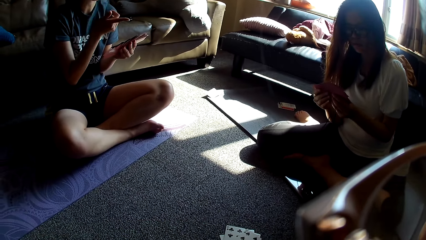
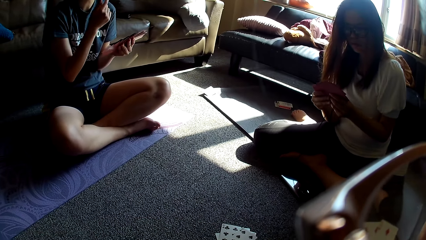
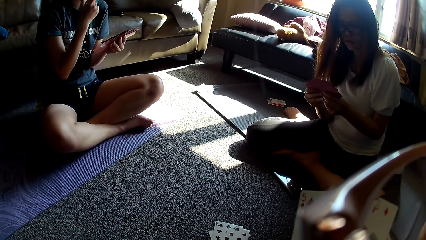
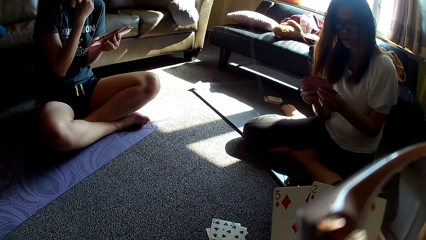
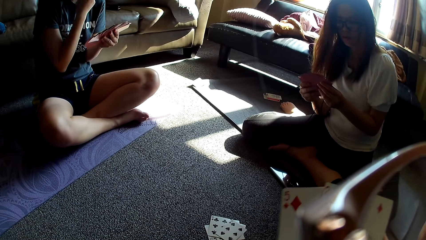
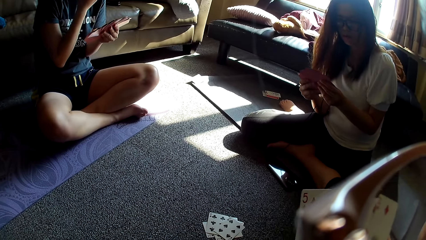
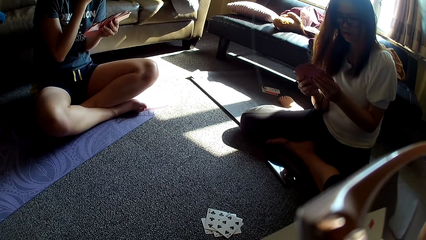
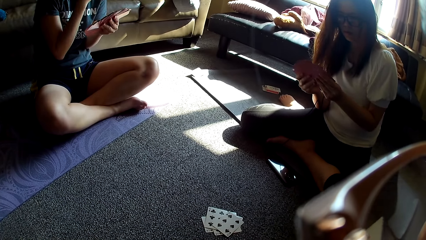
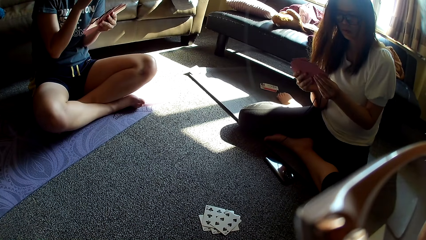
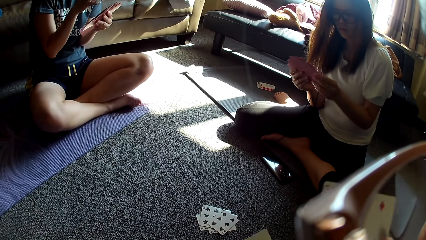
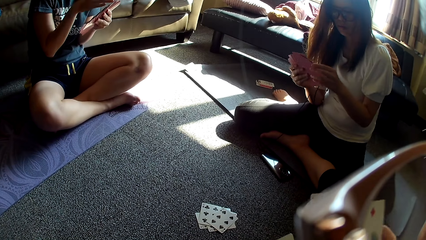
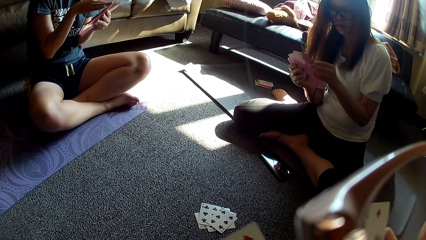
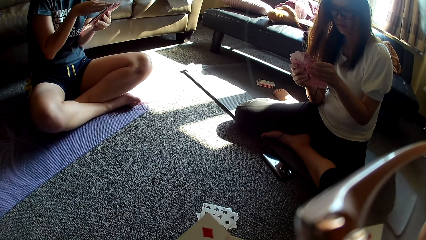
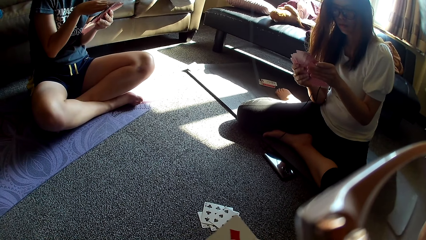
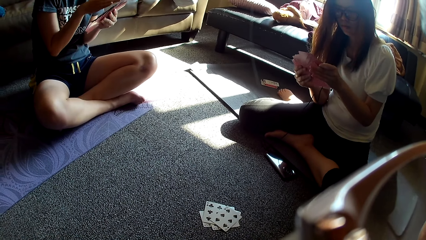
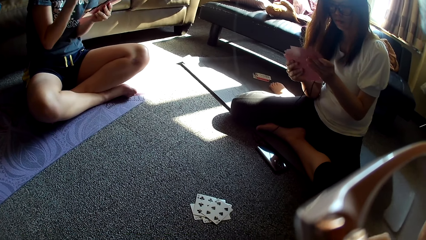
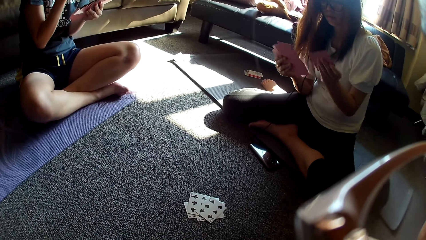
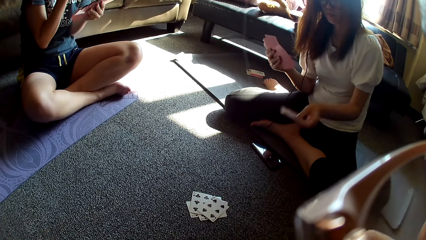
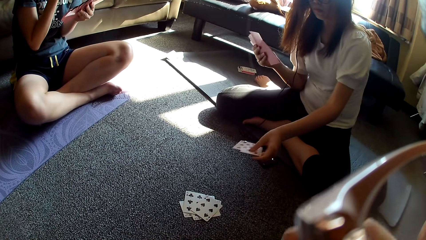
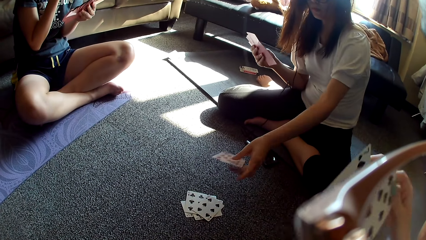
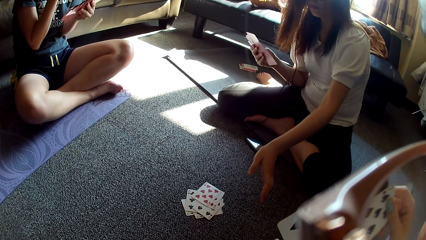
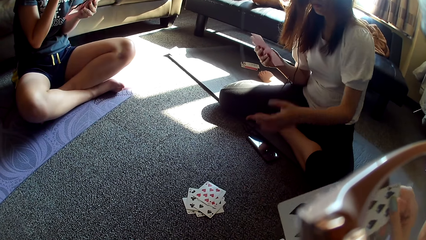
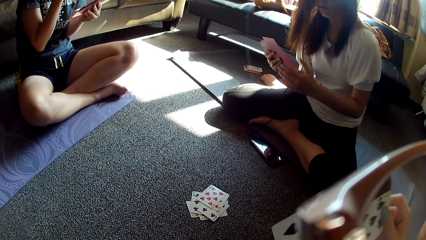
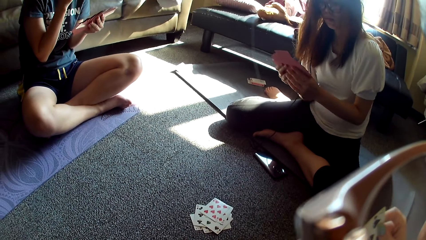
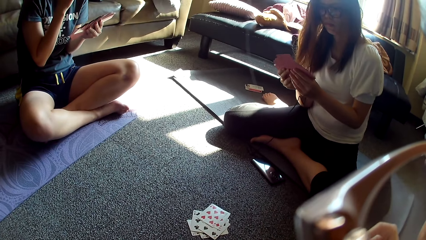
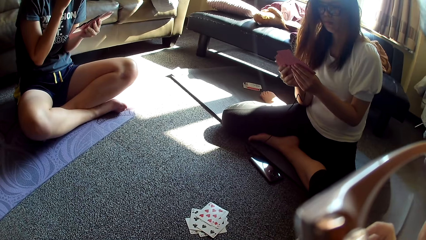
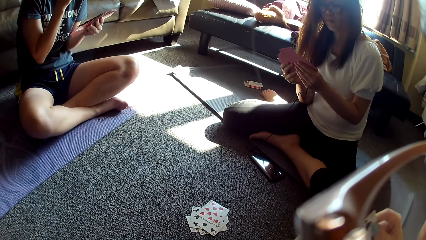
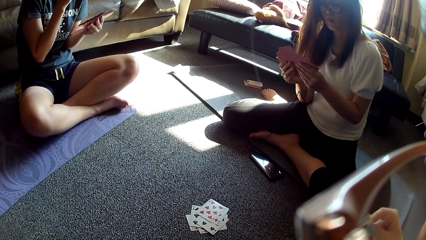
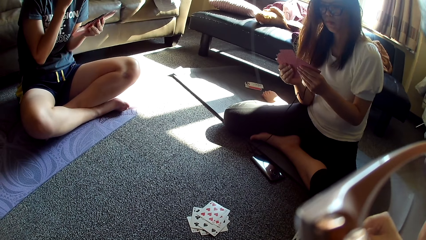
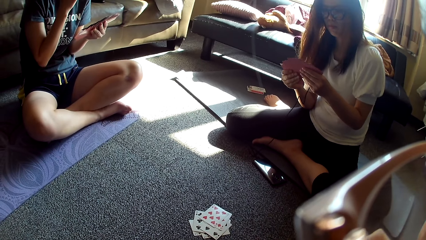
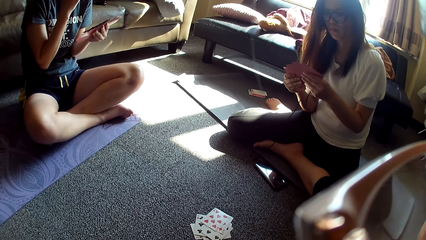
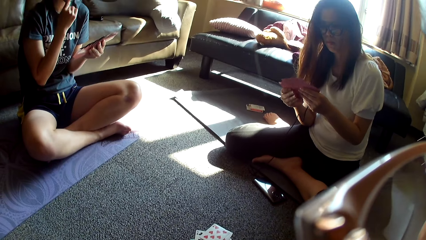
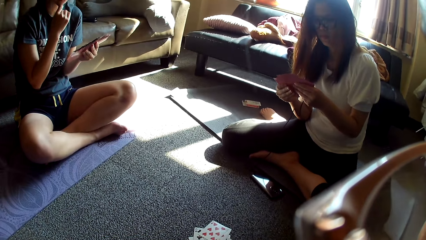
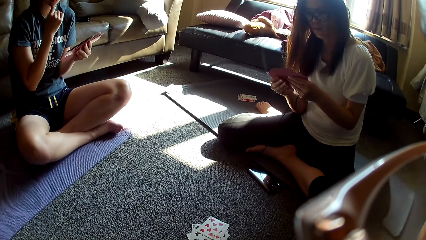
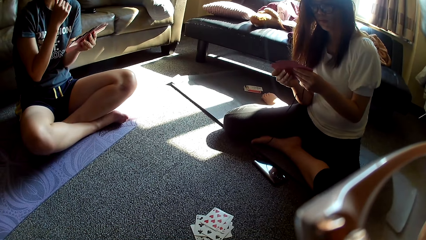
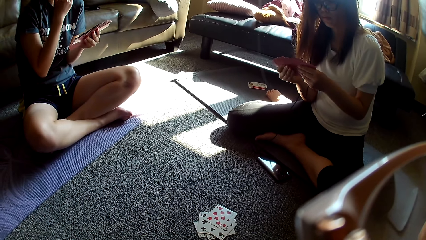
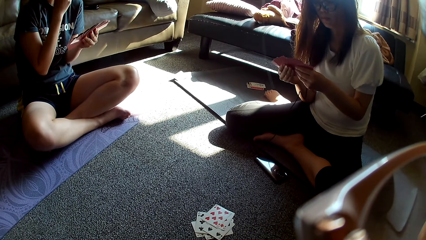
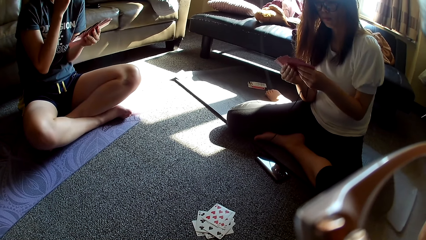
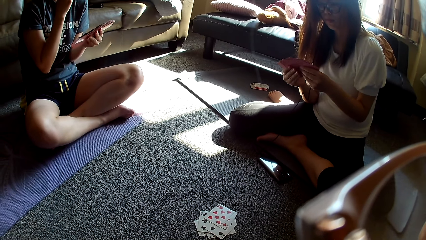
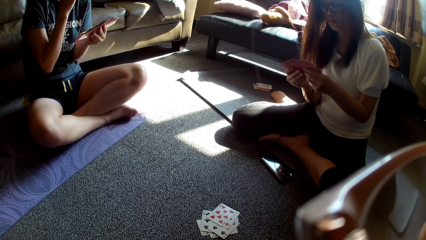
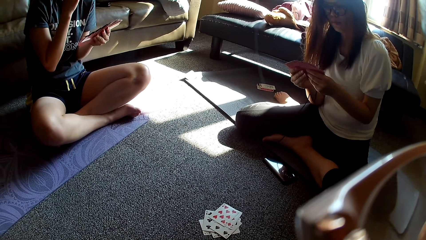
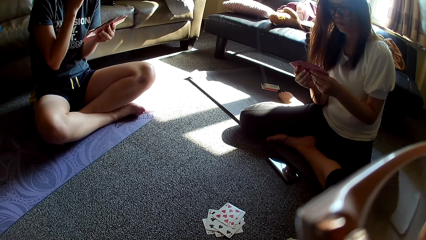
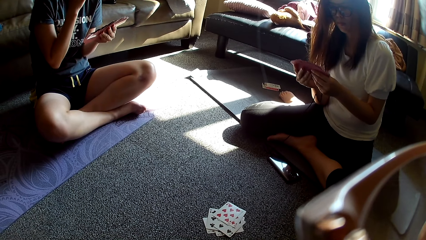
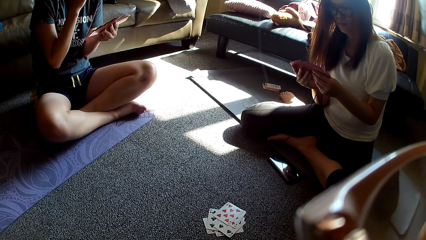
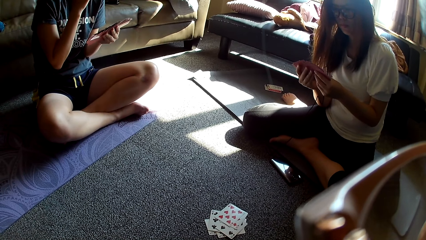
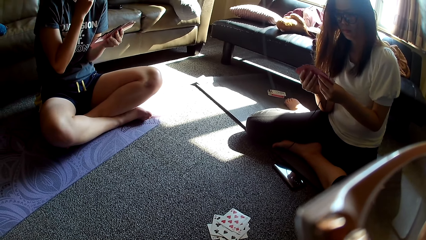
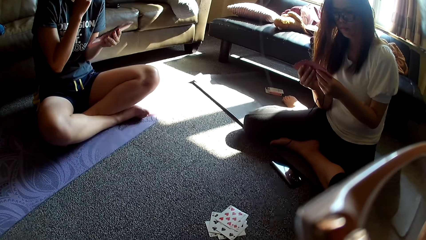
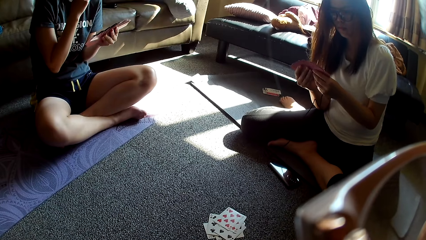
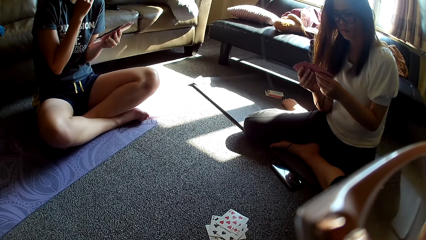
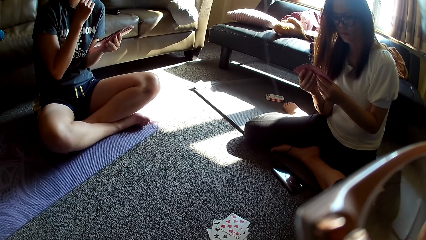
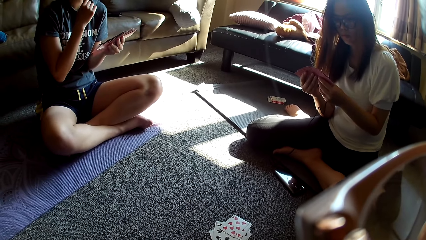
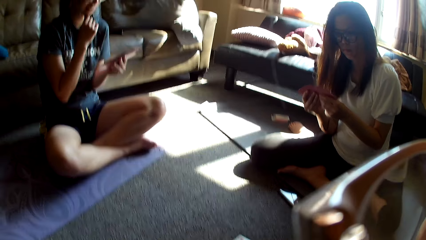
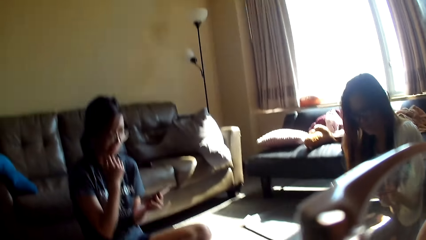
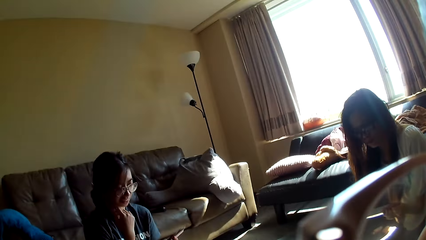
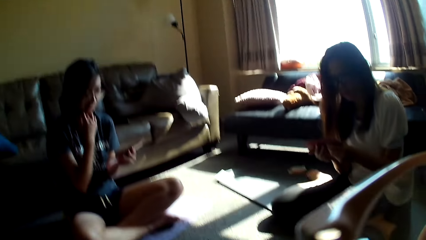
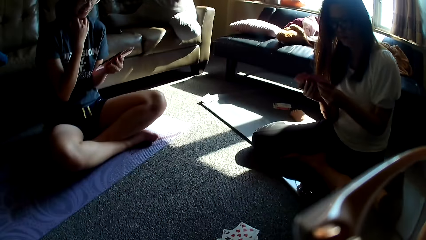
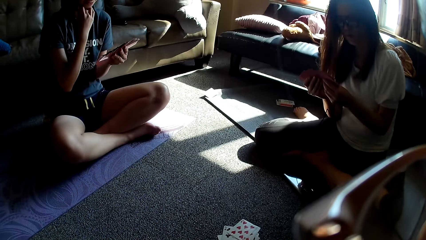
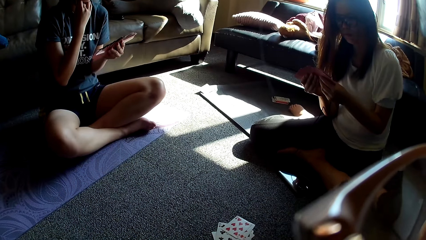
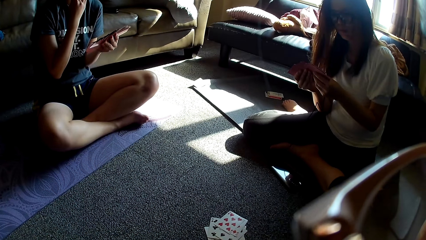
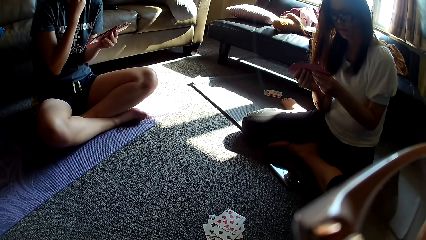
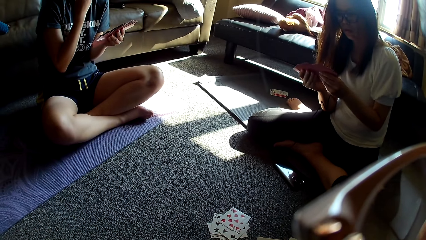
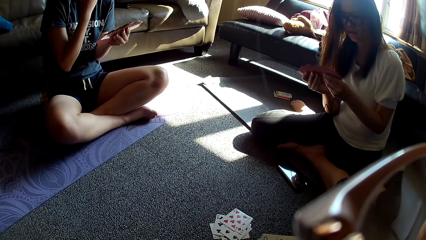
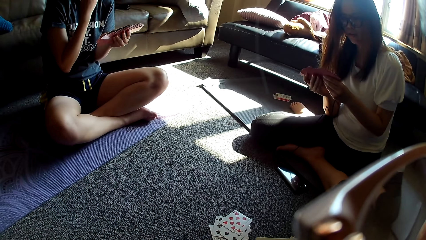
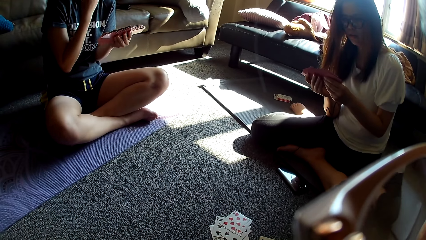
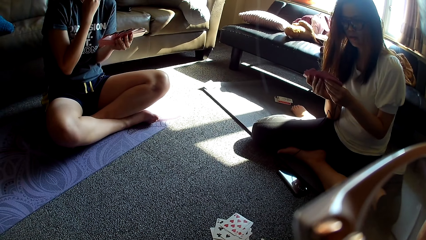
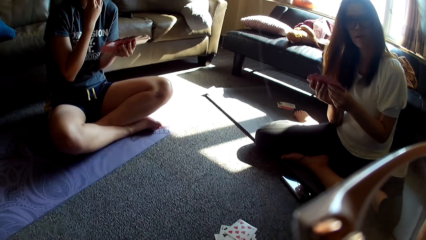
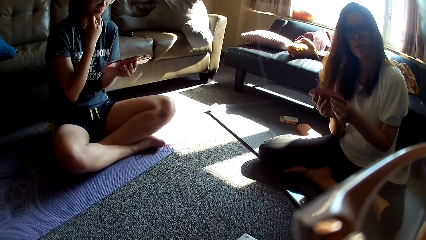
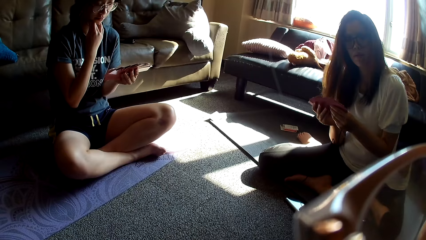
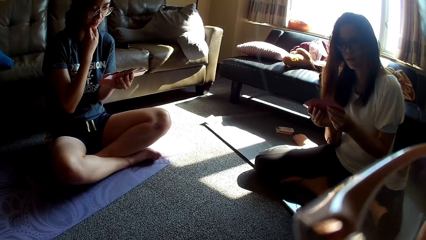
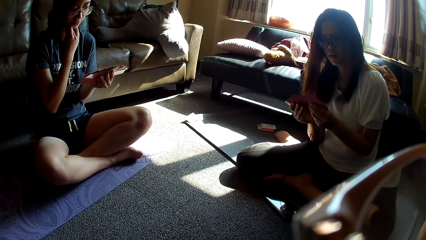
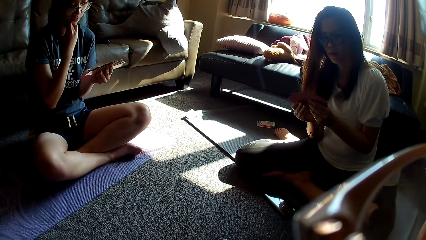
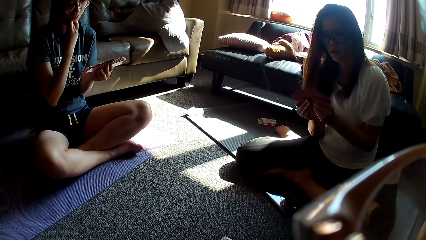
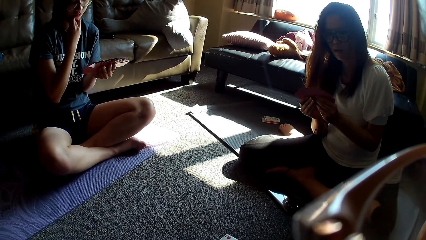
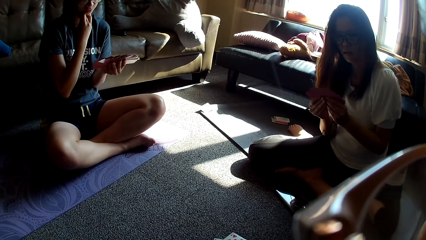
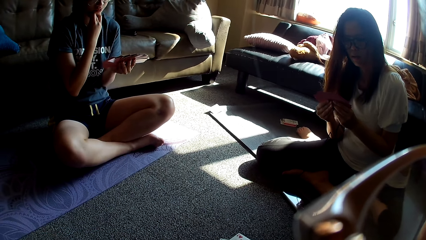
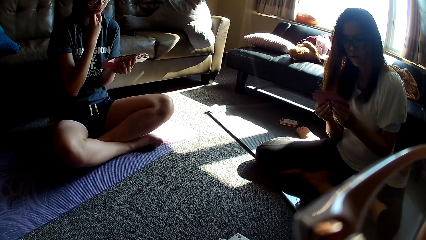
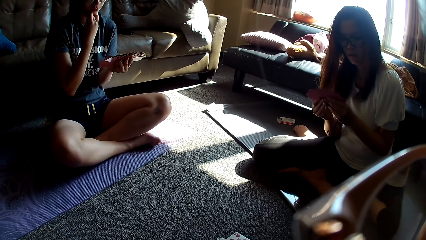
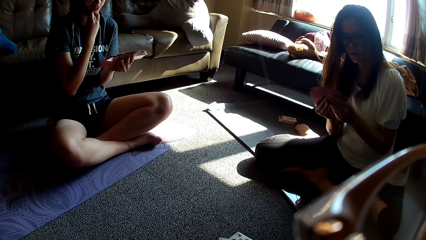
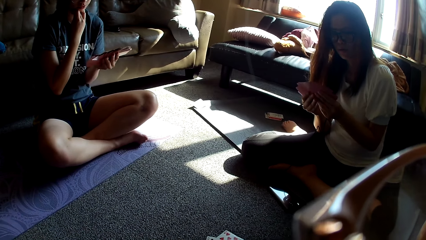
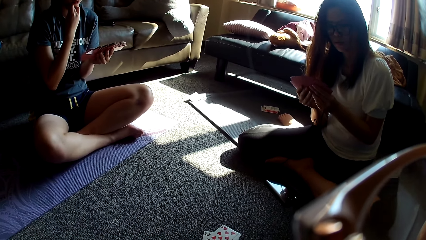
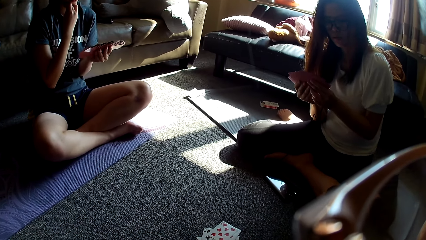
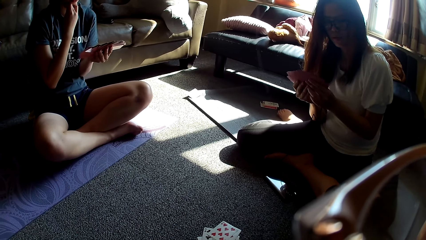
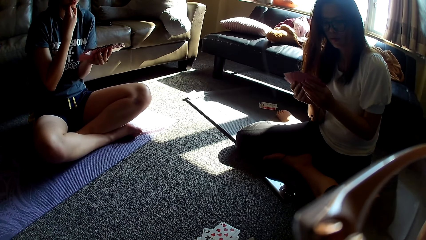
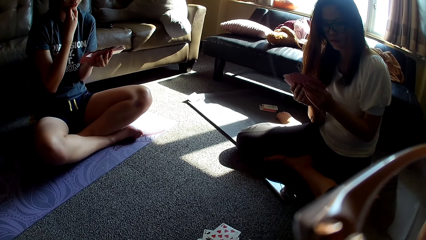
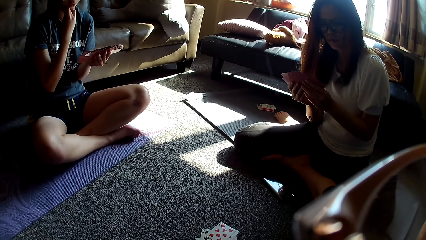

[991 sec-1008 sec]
The camera wearer arranges the cards in her hand. A lady throws the cards on the floor and arranges the cards in her hands.
